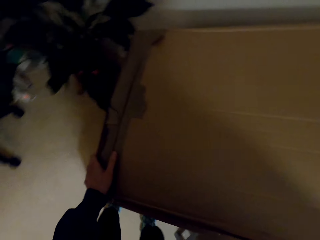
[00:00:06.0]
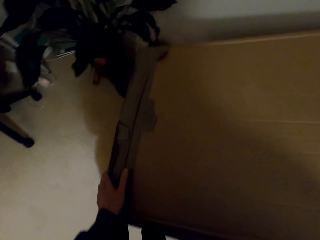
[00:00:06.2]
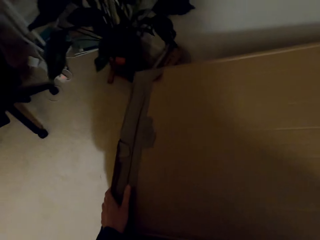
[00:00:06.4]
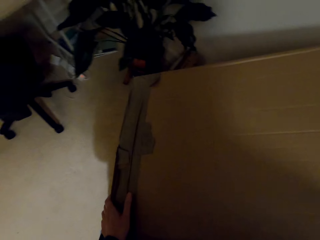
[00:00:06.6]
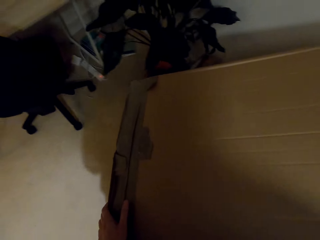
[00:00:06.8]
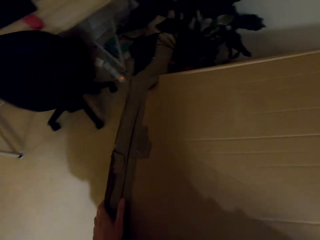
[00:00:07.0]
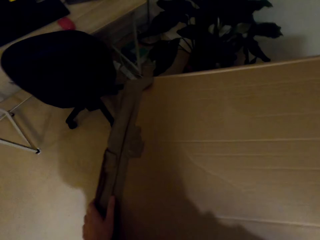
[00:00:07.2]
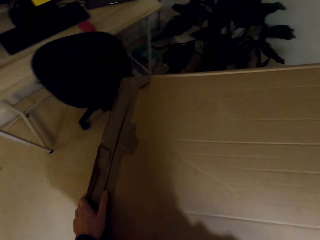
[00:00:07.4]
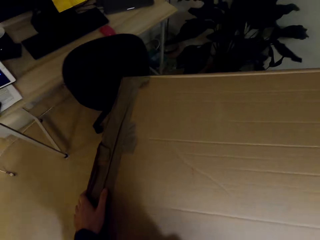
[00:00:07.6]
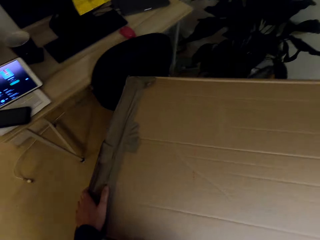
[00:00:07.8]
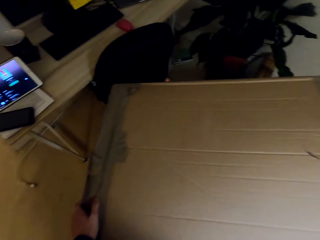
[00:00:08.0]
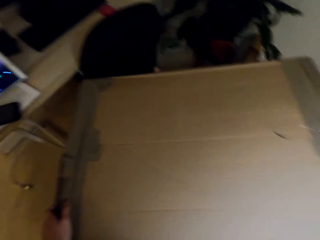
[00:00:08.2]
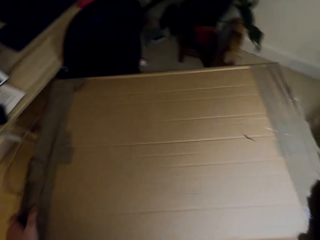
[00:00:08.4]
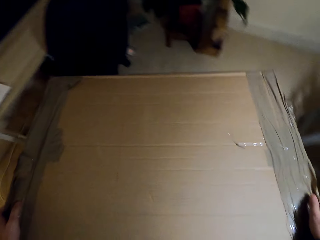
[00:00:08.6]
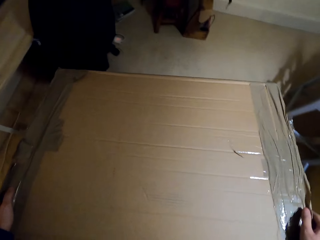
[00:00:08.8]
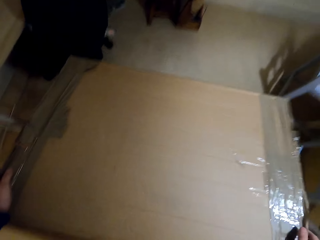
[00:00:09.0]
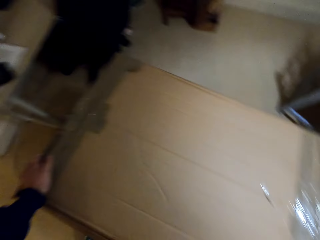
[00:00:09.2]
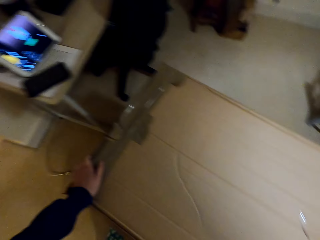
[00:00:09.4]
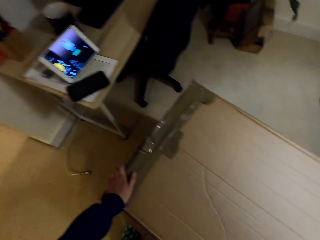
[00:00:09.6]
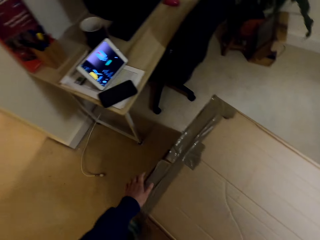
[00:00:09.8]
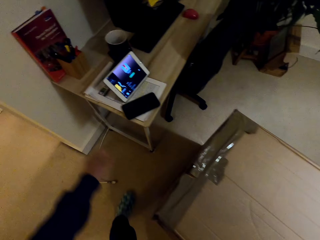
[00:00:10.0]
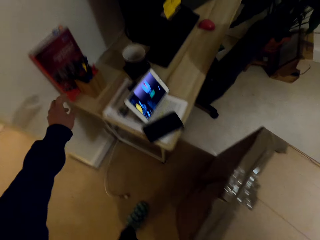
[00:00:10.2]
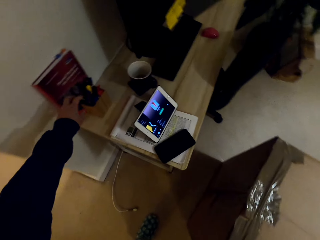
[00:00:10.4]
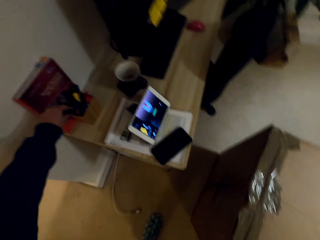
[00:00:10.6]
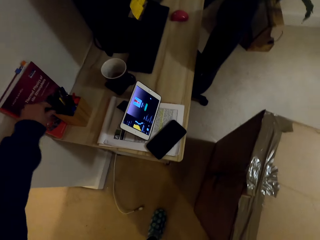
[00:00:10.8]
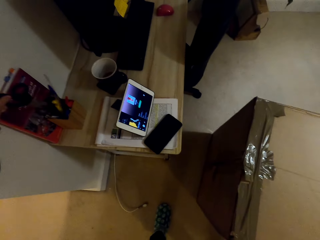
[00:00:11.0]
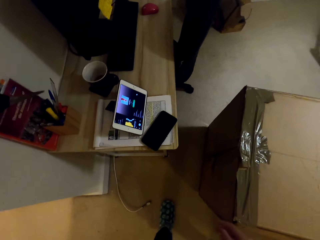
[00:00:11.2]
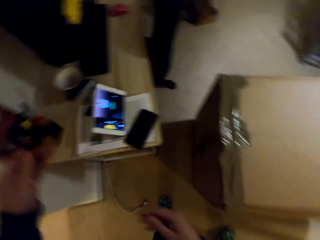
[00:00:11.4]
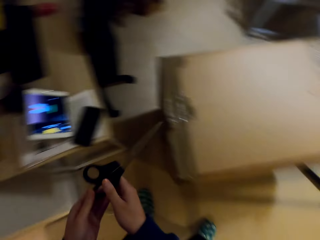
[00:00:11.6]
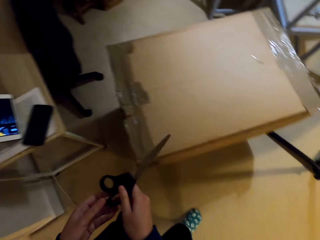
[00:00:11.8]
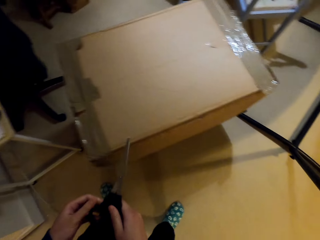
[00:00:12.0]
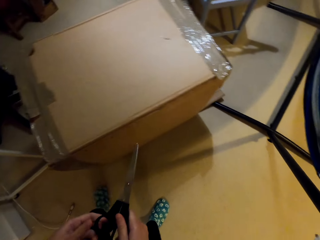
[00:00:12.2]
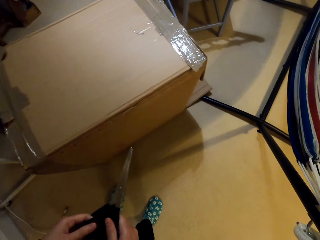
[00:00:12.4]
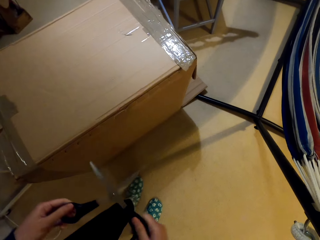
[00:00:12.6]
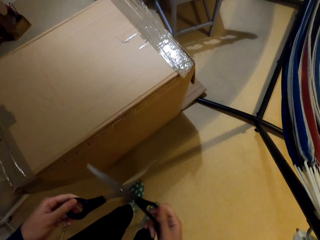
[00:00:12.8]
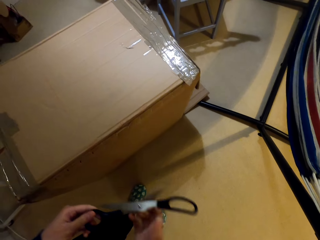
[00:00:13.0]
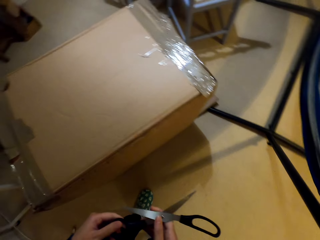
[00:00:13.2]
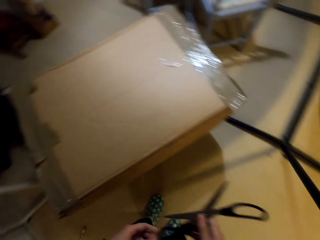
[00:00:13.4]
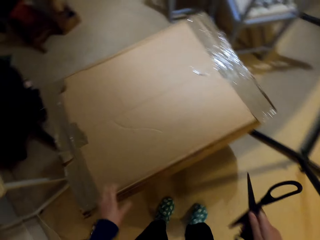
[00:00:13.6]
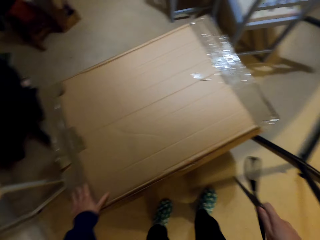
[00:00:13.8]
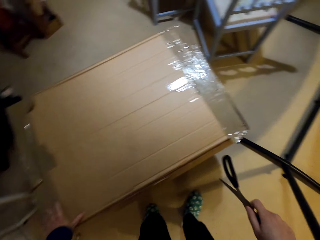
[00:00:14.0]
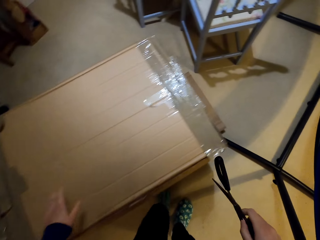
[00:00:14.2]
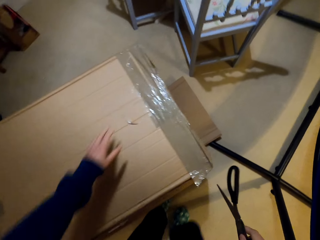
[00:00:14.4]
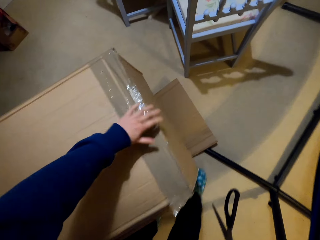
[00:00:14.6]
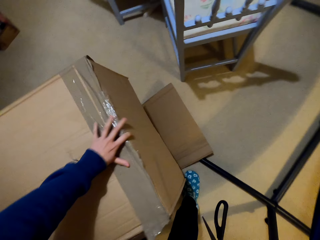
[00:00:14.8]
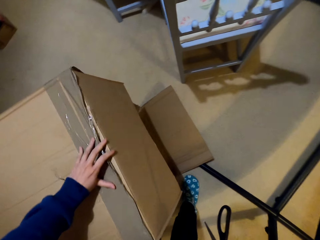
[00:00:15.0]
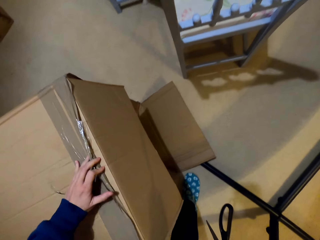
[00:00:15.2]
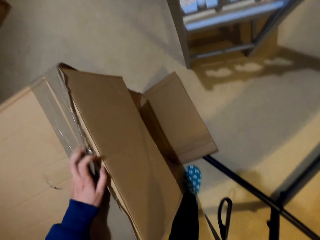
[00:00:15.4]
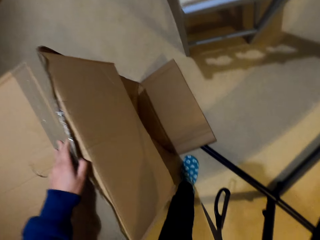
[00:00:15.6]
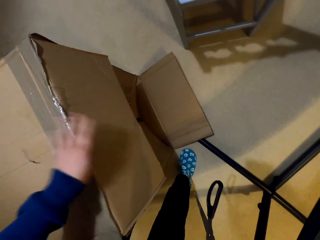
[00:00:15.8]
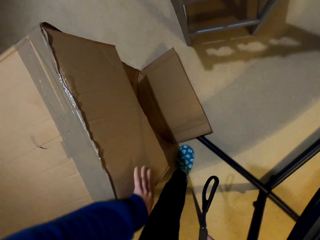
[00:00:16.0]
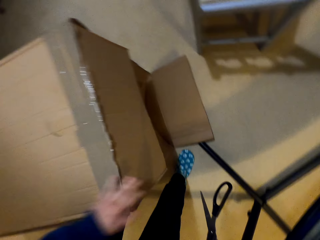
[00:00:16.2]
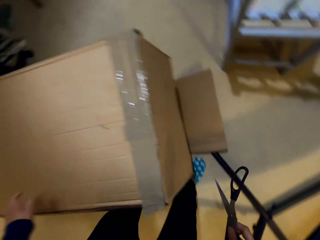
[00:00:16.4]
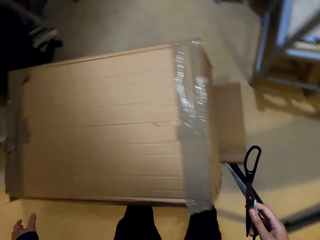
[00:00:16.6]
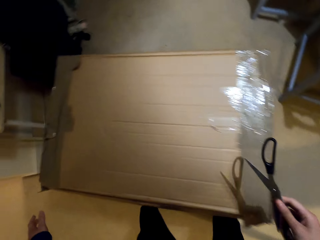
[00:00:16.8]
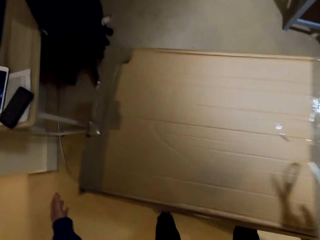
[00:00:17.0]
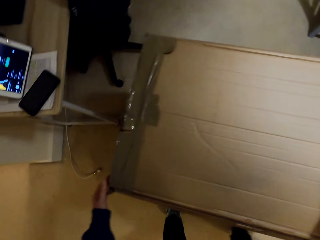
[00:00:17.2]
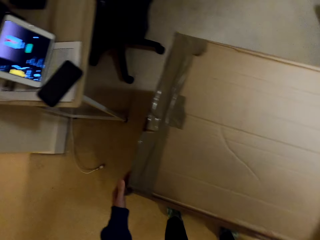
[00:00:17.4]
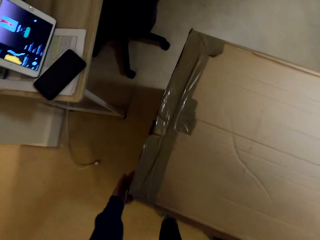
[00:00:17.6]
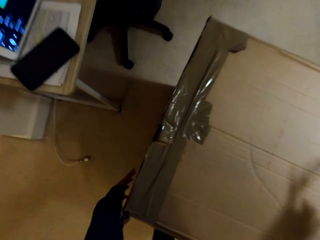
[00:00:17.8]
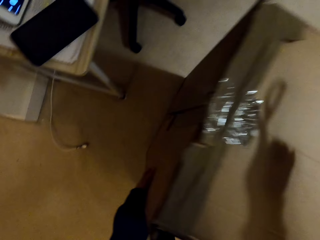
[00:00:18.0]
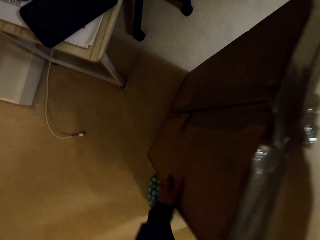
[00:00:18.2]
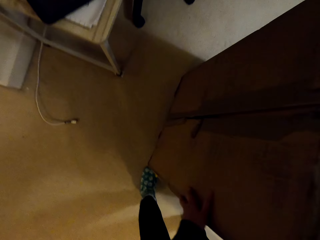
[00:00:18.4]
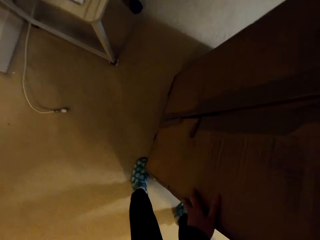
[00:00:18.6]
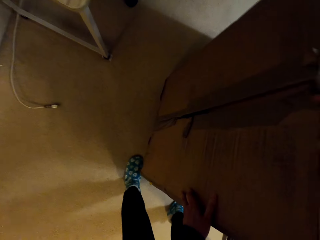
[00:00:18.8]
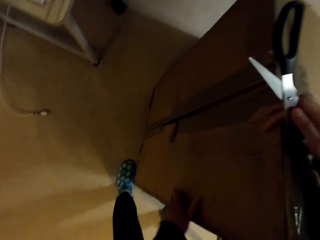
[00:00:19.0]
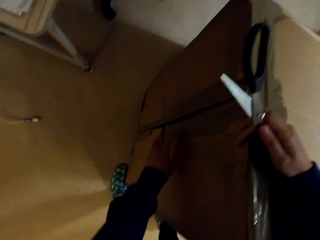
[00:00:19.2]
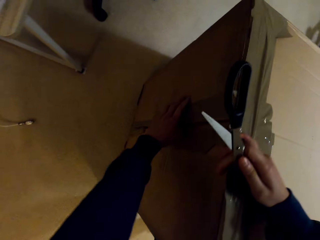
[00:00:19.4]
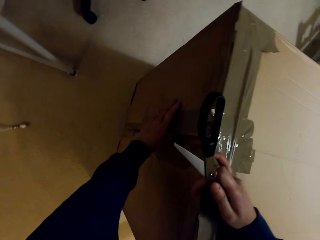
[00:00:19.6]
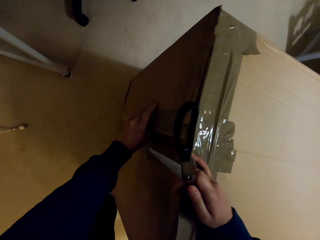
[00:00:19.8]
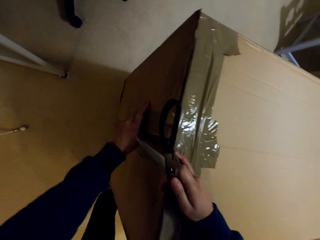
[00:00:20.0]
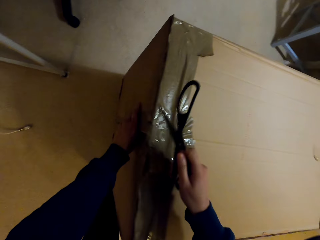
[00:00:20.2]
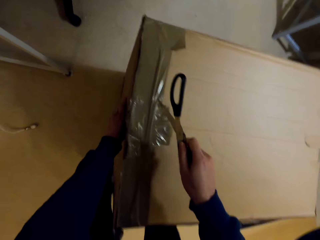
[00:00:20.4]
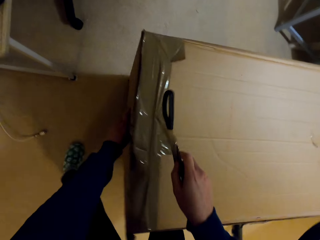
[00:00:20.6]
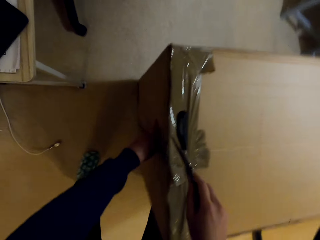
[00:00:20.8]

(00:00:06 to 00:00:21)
The camera wearer places the box on the floor. They pick up a pair of scissors from the table. They place the scissors on the other hand. They touch the box with a hand. They touch it again. They check the other side of the box. They touch the box with a hand and move the box with a hand.

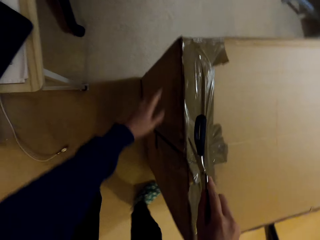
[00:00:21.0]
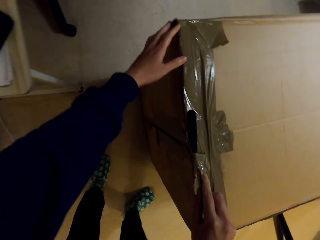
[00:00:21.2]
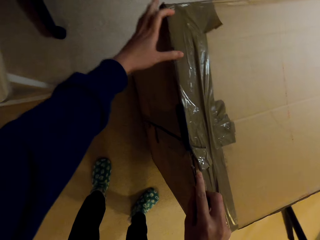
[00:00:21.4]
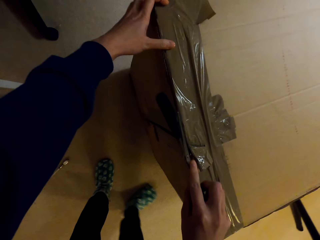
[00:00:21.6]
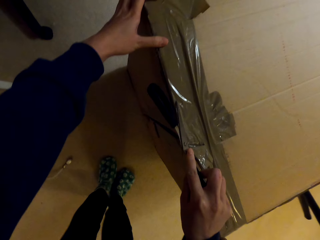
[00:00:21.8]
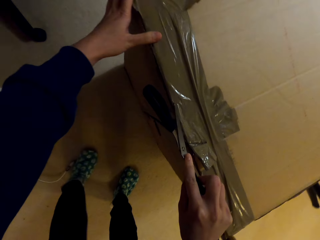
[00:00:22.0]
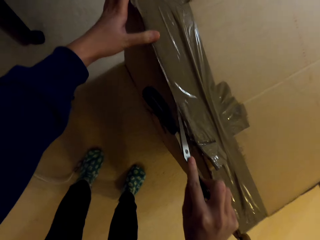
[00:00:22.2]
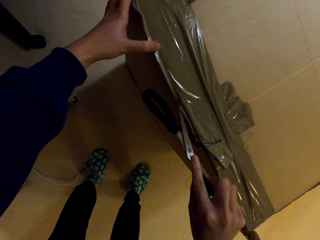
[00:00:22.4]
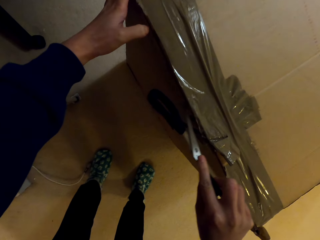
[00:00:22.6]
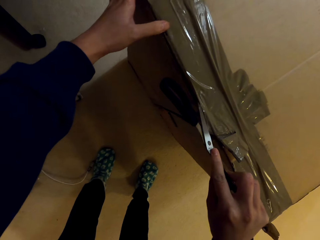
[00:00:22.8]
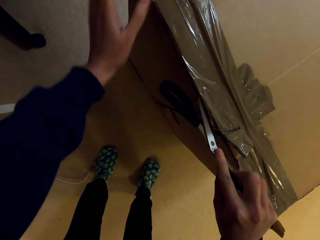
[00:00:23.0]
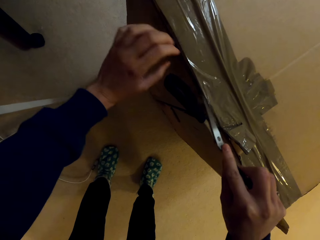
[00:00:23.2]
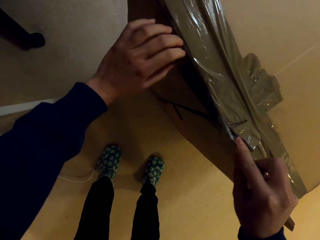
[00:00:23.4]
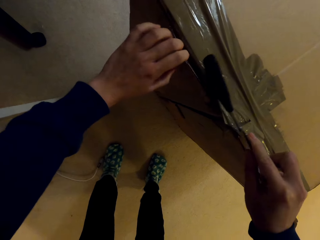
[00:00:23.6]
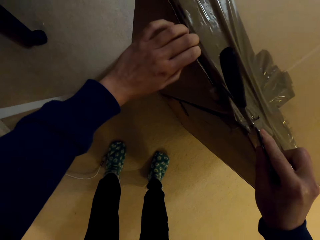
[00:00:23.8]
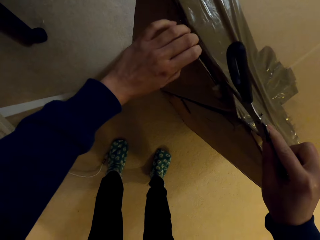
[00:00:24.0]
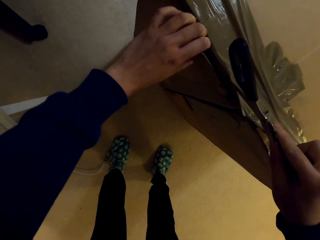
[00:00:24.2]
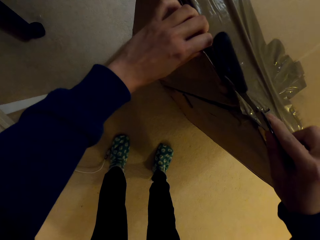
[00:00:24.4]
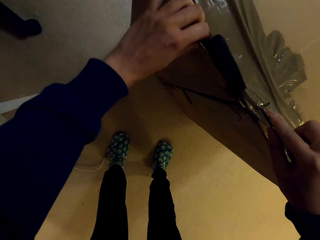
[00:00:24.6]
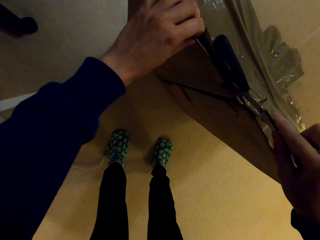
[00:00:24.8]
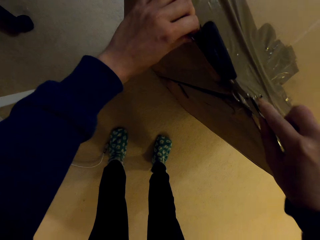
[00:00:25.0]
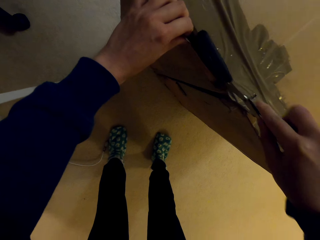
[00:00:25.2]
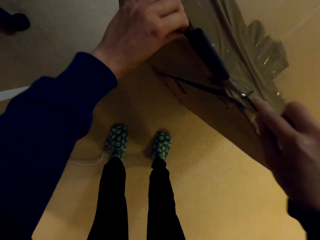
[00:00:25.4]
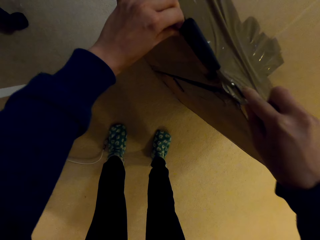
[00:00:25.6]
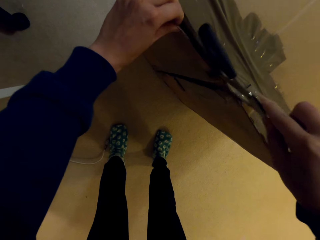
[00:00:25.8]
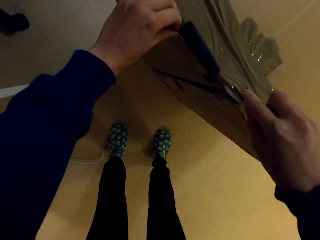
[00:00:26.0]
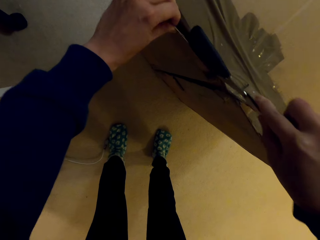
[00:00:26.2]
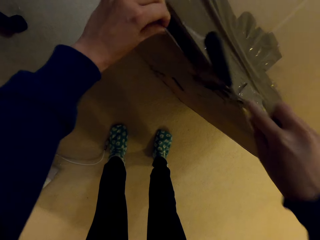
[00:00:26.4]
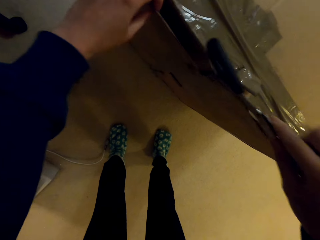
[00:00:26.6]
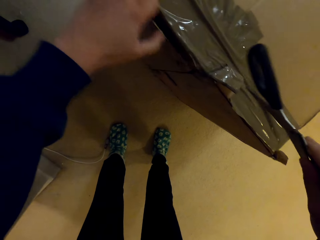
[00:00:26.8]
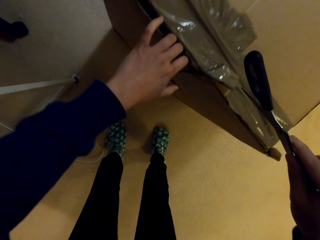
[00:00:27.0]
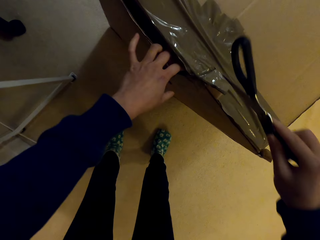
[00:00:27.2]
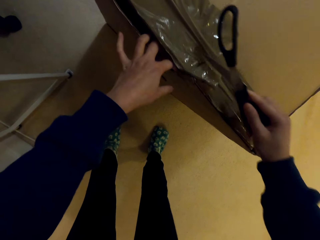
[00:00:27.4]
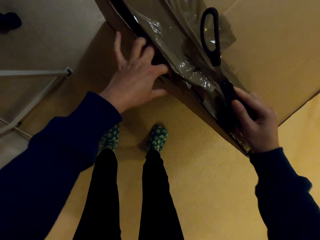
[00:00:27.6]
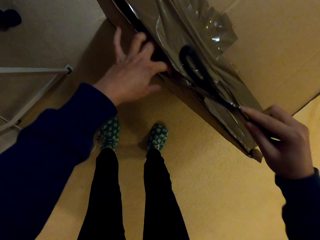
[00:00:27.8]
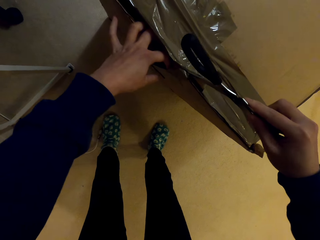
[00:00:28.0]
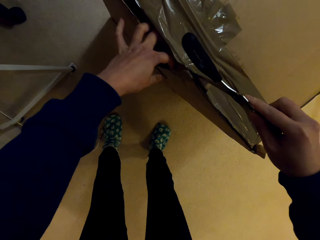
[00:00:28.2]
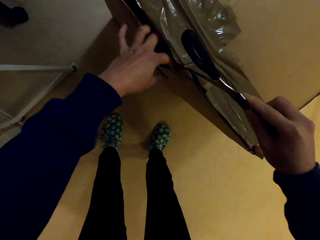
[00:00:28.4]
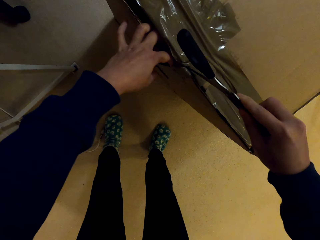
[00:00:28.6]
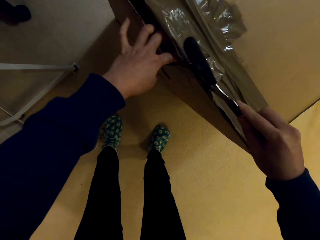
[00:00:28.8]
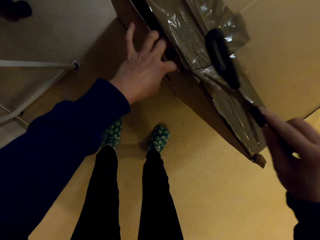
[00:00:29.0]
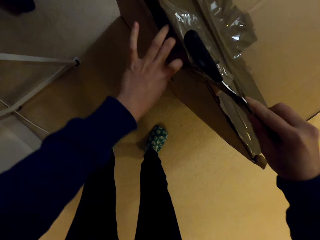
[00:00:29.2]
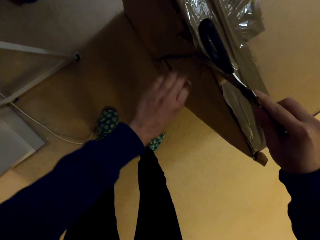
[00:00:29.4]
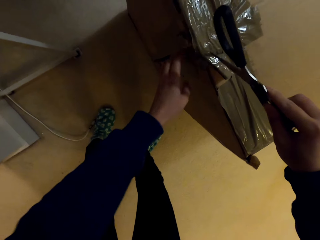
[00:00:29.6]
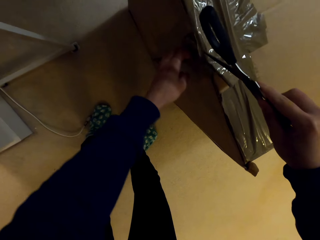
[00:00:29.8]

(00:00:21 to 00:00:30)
The camera wearer tears the box with scissors. They cut a masking tape on the box.
